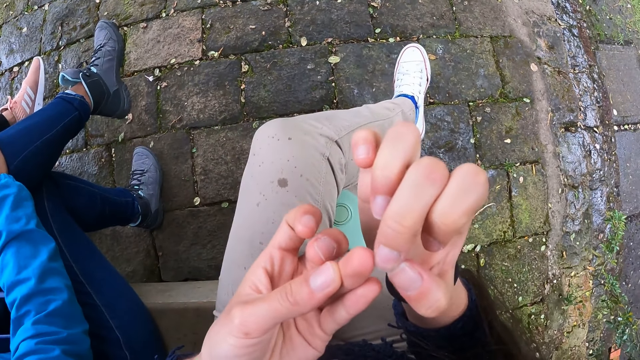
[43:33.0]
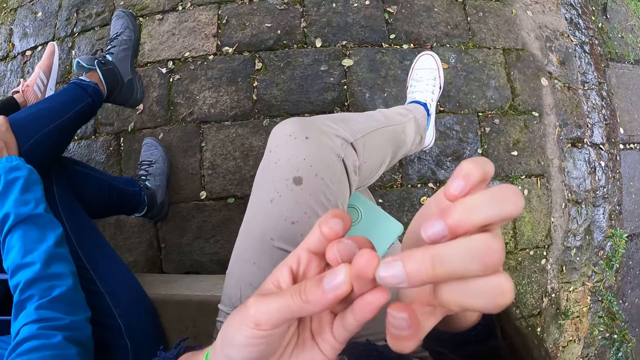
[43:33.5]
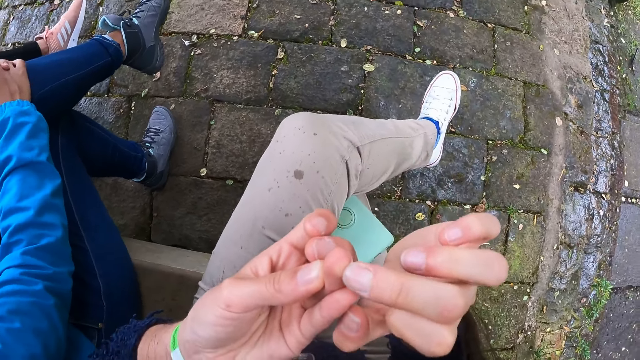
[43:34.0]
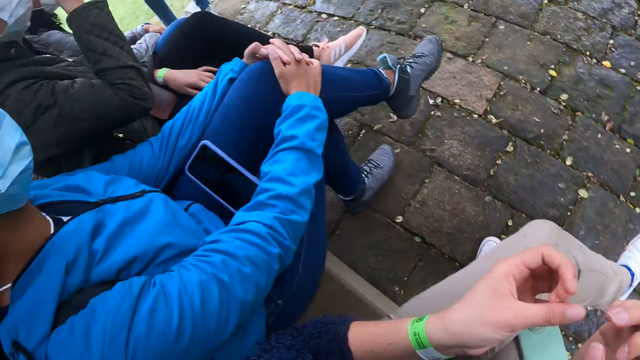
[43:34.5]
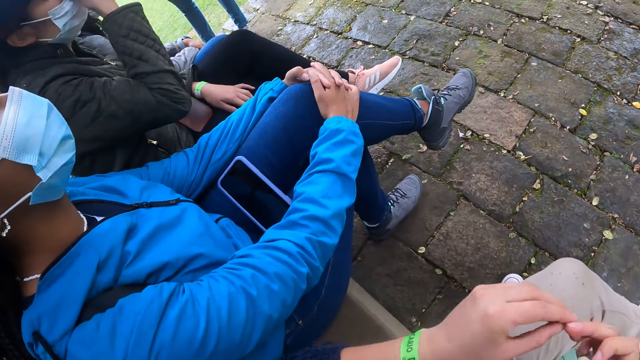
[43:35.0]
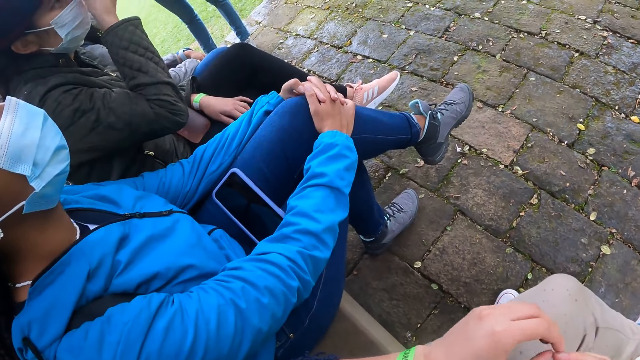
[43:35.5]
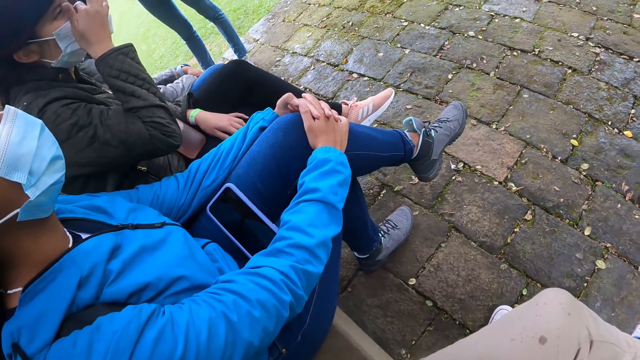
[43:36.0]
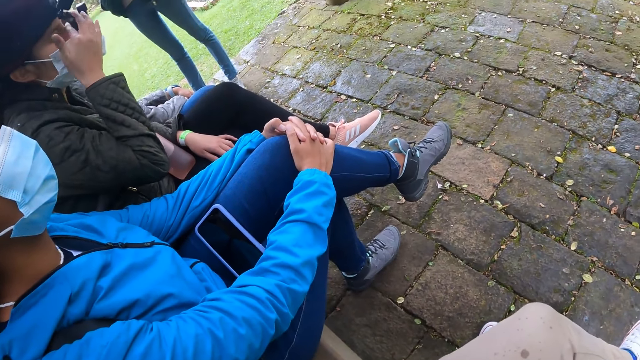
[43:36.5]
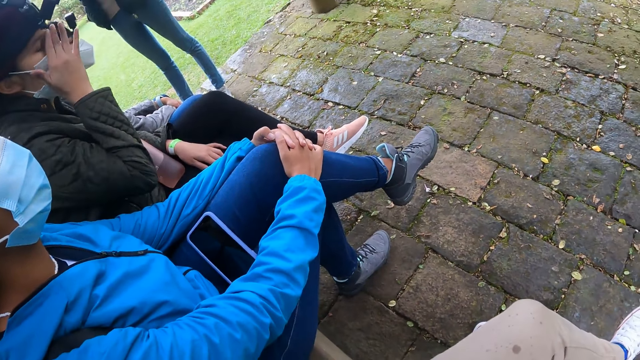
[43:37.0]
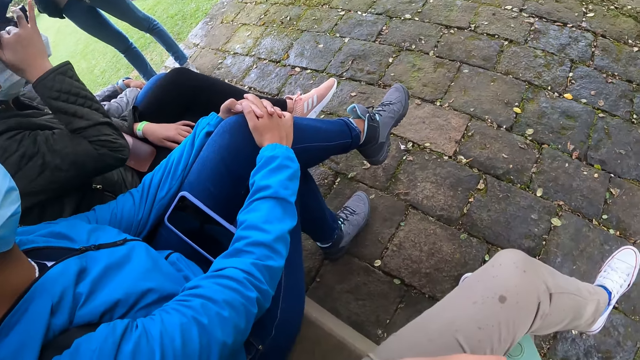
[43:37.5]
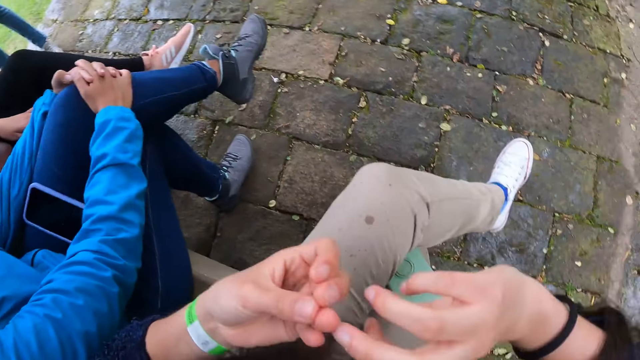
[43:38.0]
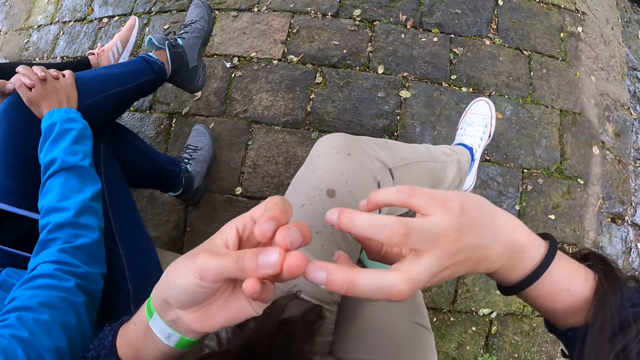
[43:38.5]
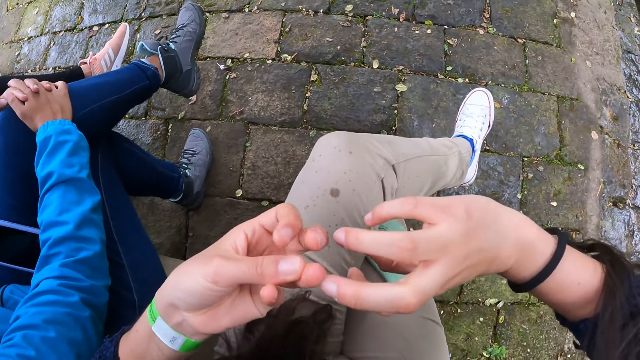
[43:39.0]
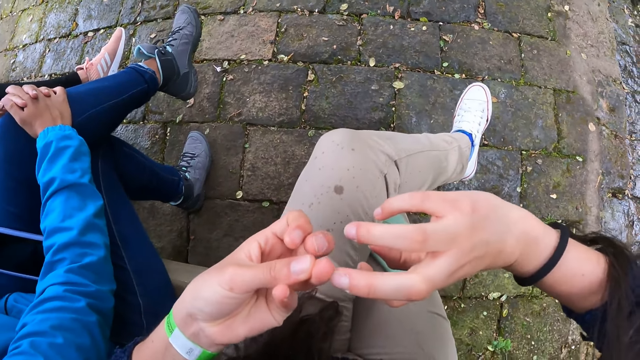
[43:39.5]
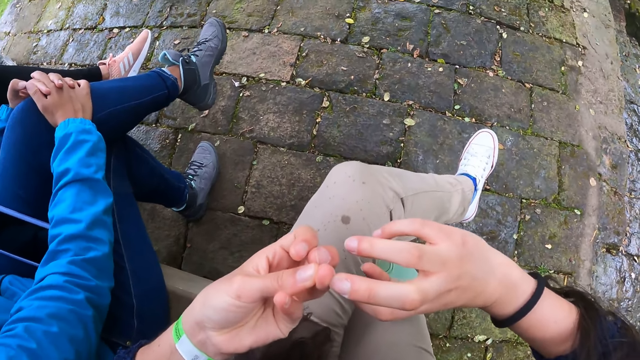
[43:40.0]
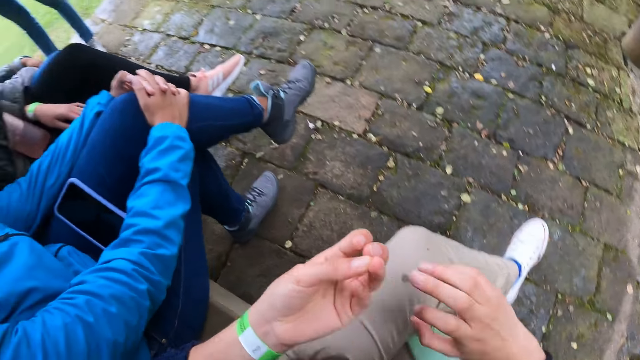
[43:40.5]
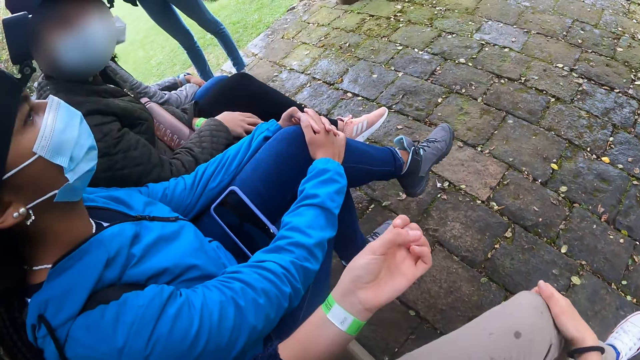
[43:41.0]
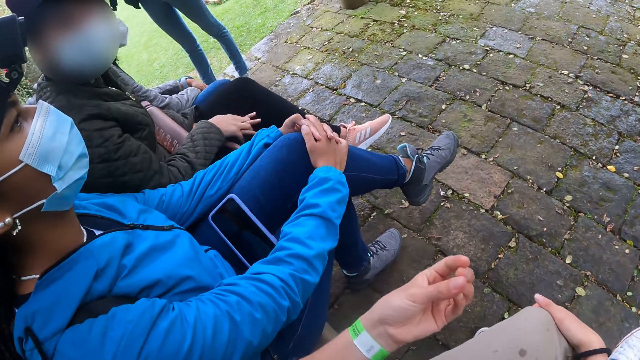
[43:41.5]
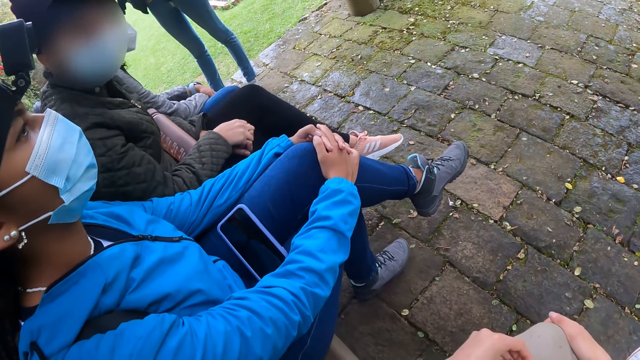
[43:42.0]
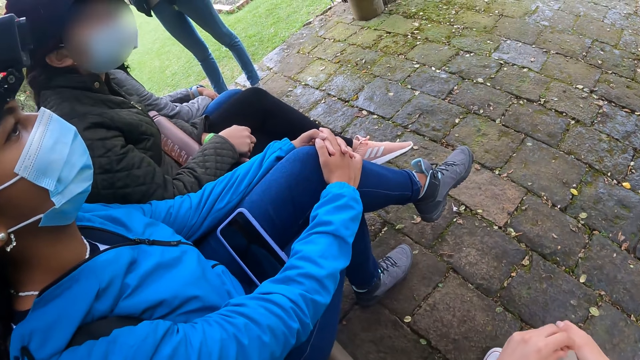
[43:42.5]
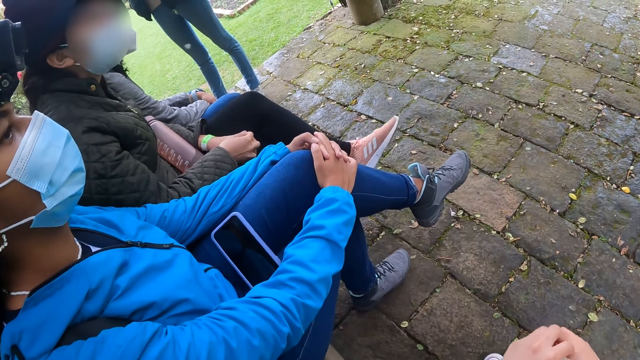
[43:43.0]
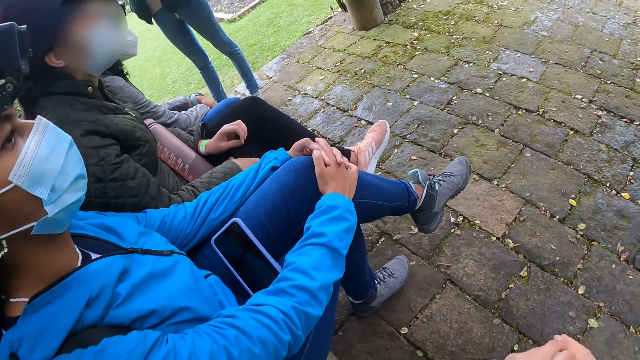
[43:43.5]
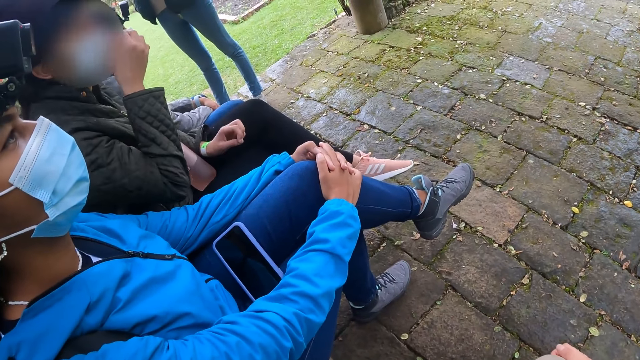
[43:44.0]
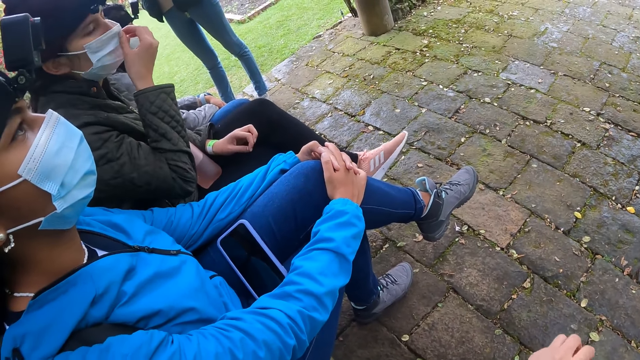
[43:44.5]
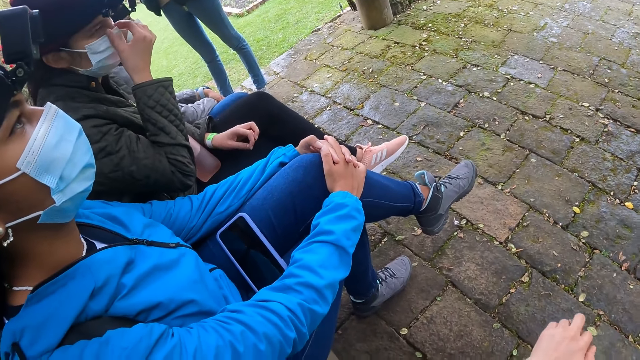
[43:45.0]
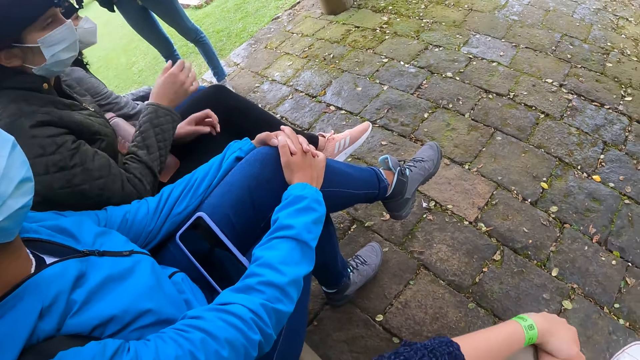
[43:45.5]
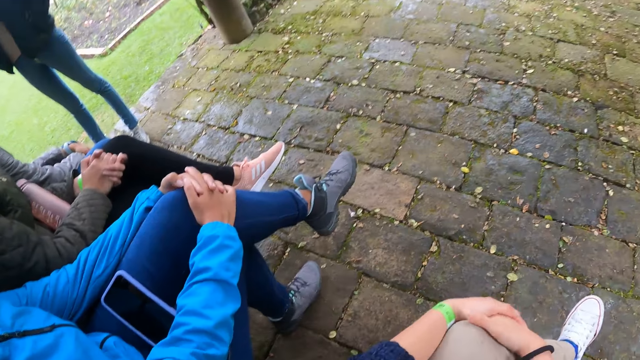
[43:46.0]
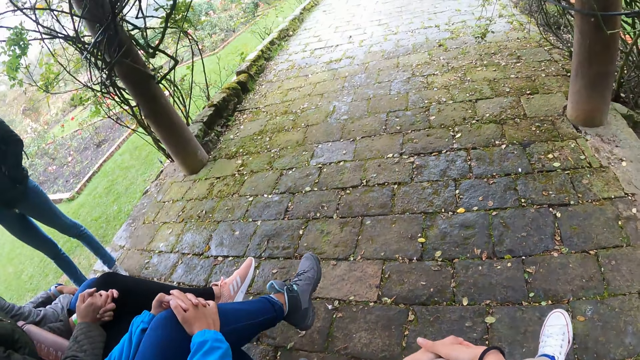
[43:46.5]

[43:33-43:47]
The camera wearer looks around. She looks at her fingers. She looks around.

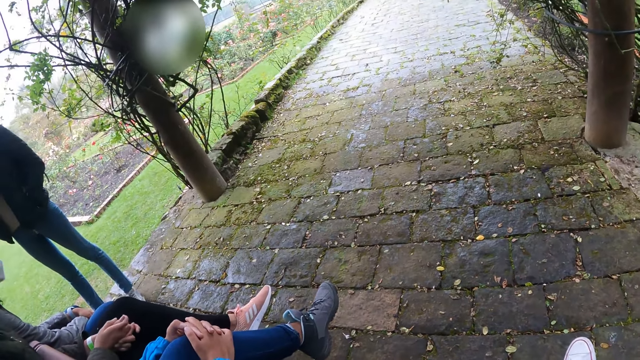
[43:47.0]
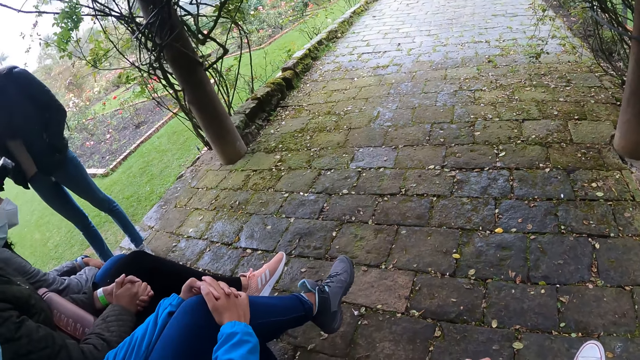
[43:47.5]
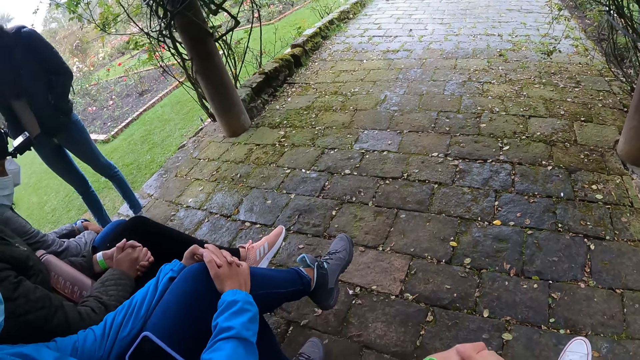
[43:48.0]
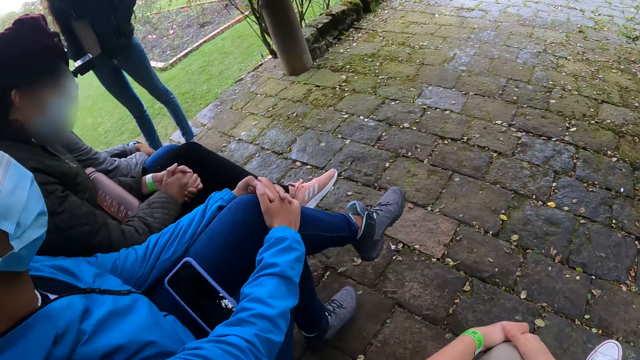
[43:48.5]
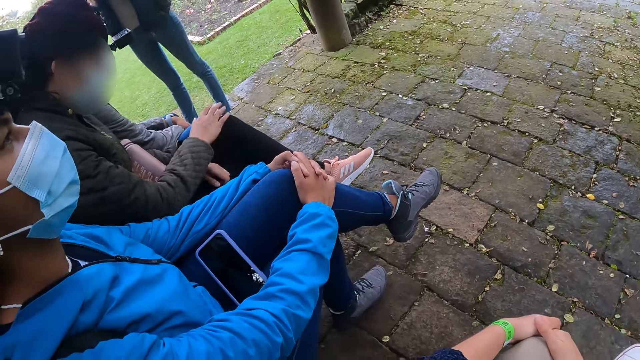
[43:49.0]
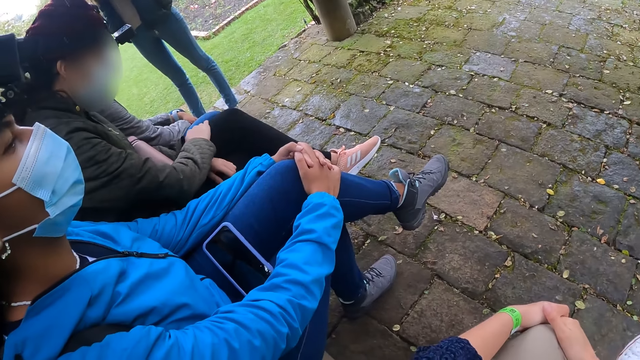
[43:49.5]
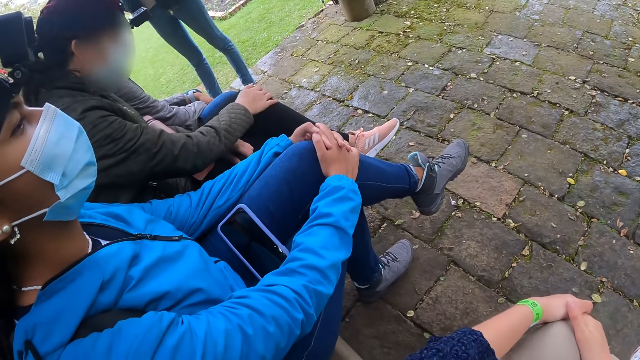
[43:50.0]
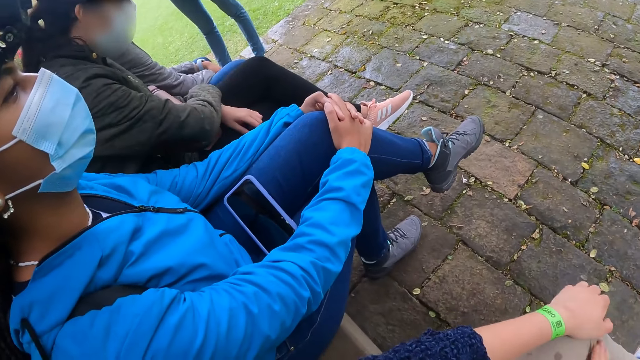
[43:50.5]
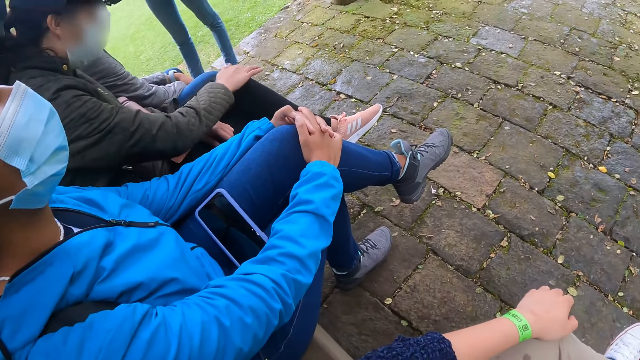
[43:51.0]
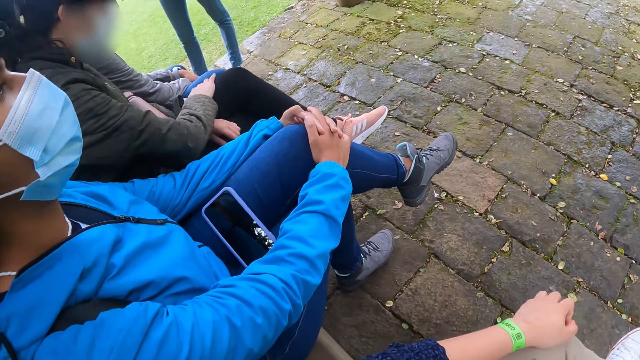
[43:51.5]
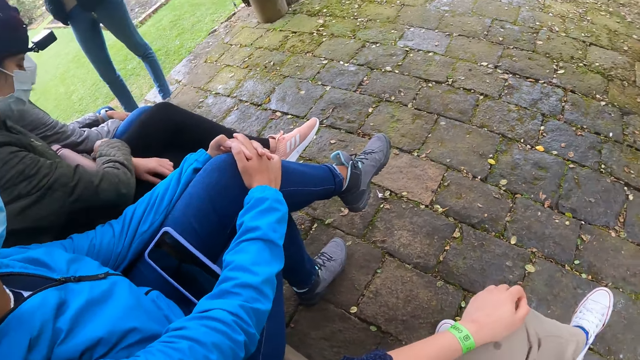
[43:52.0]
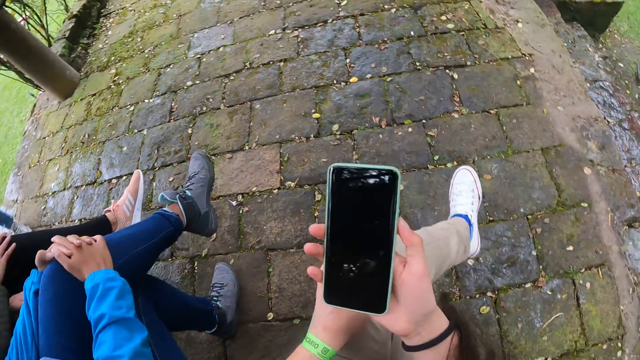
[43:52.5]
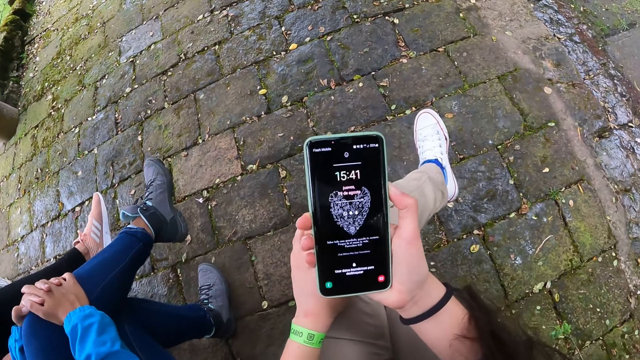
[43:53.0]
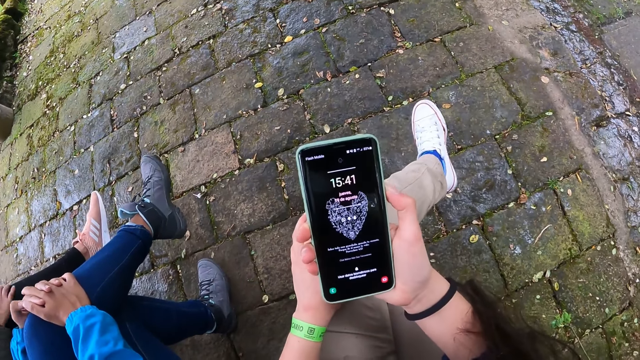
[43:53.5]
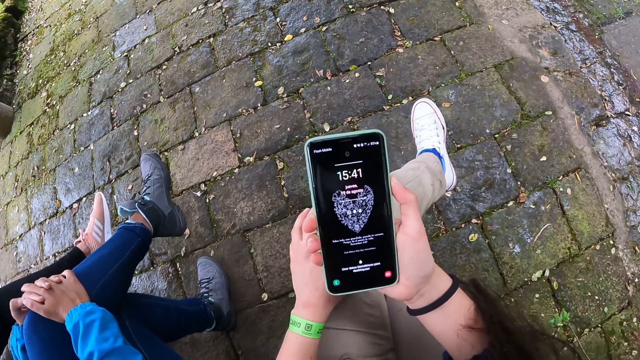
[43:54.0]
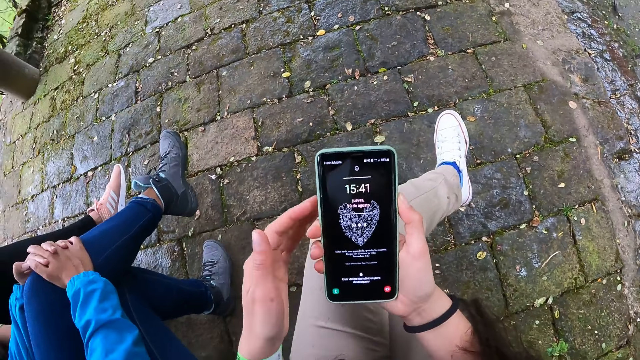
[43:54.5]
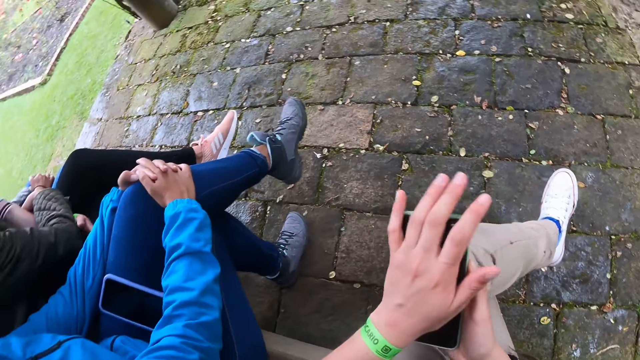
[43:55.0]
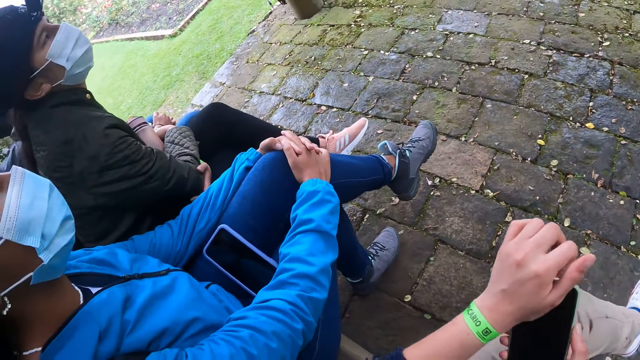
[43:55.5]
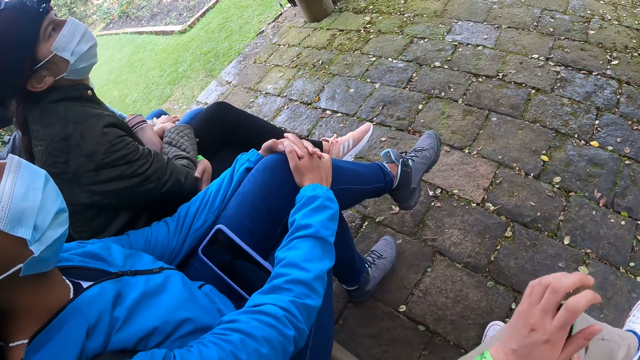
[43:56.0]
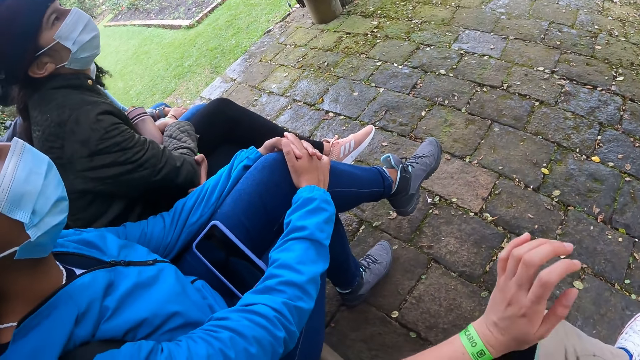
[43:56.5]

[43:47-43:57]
The camera wearer operates the phone screen with her right hand. She looks at the phone. She wipes the phone screen with her left palm.
